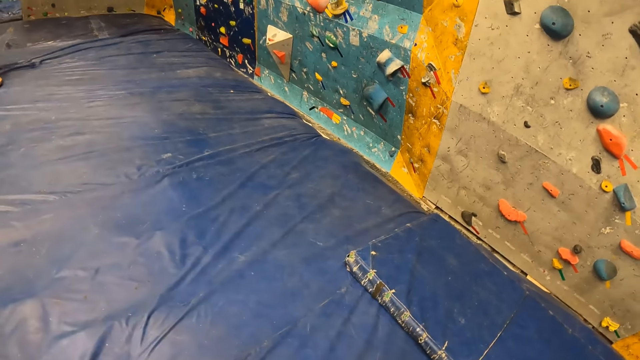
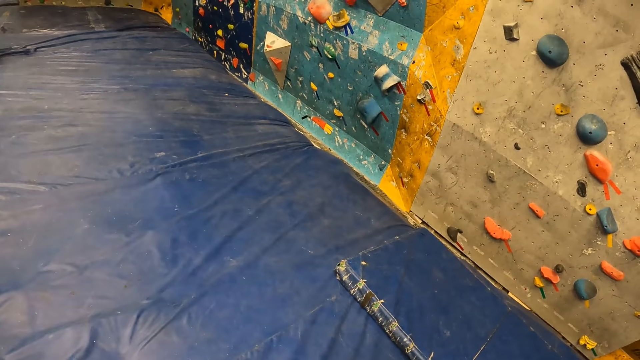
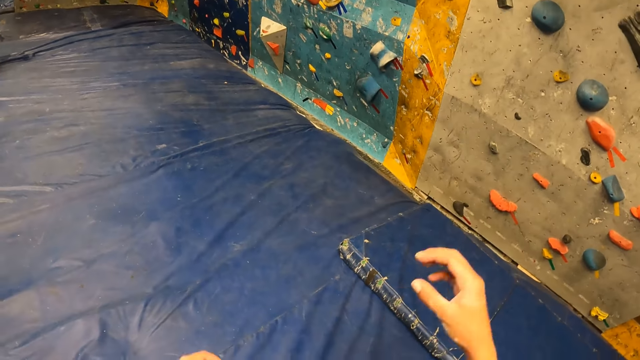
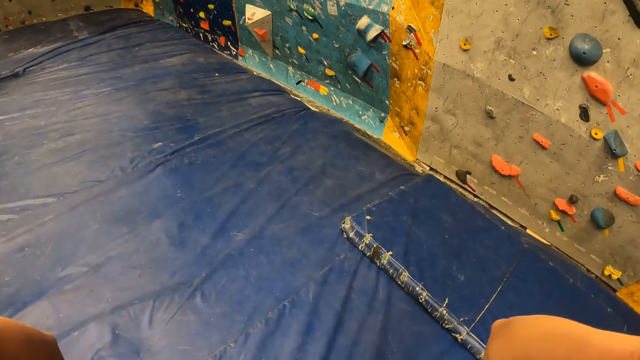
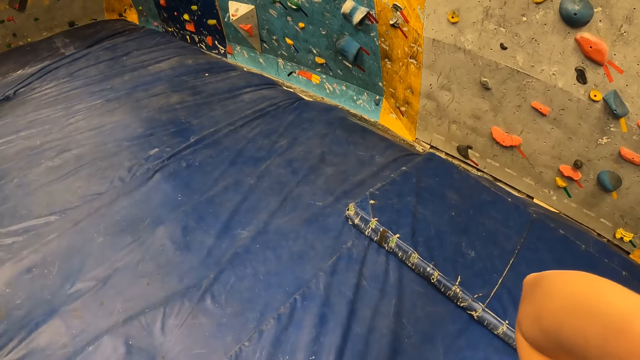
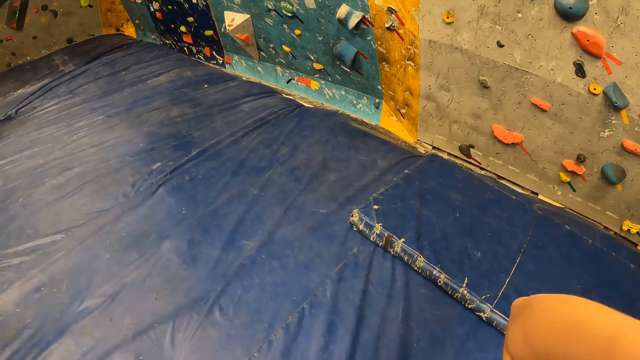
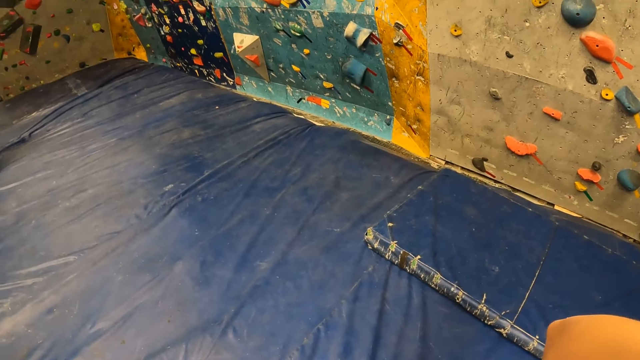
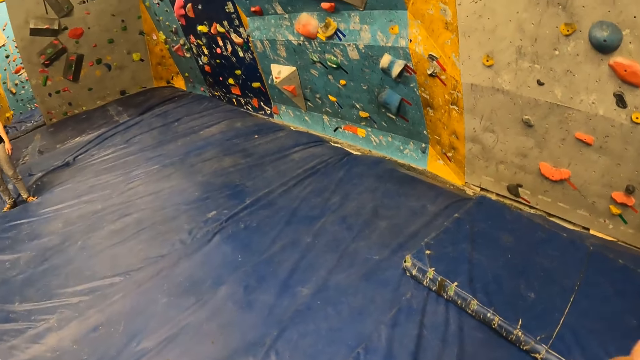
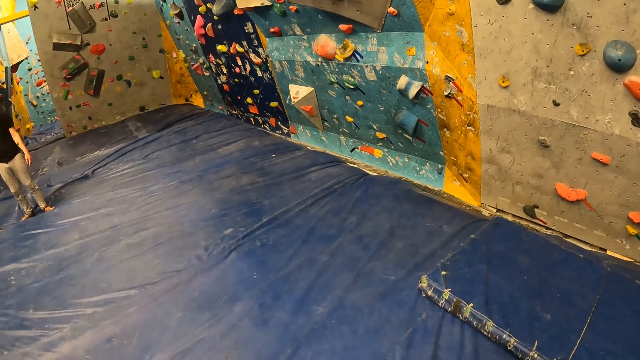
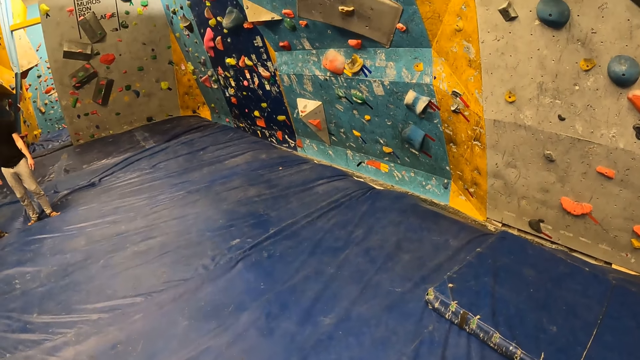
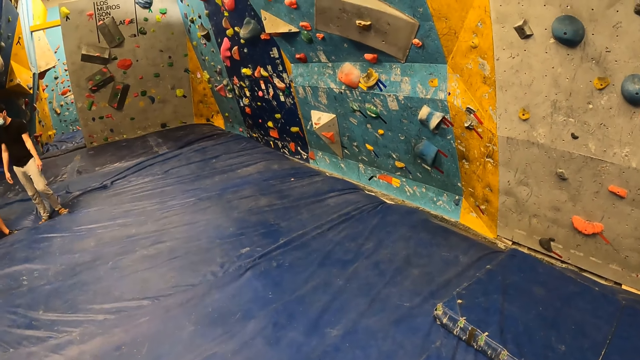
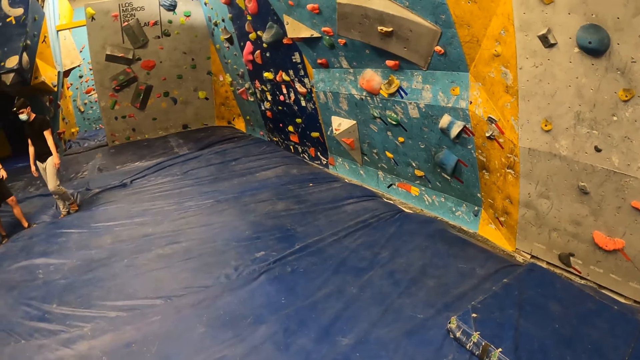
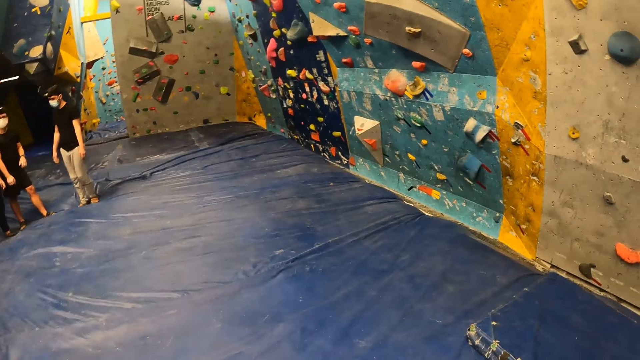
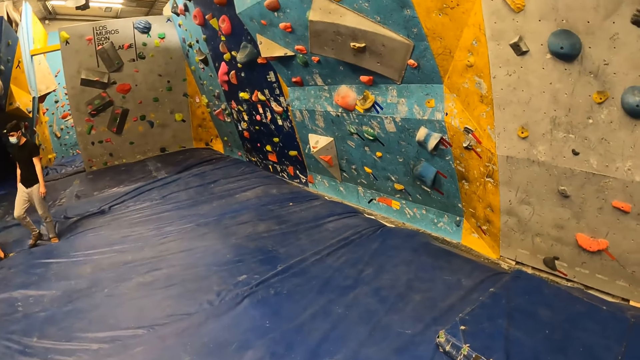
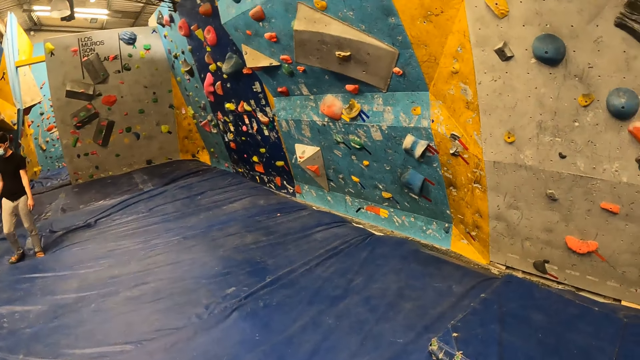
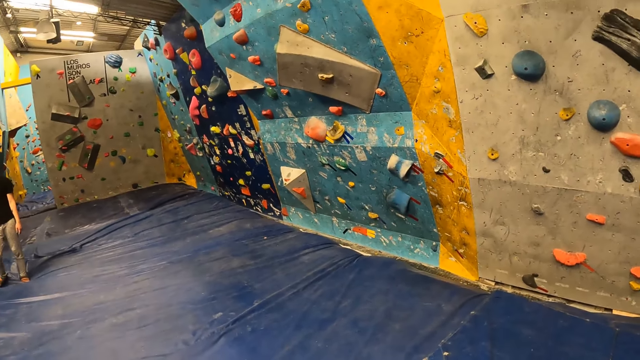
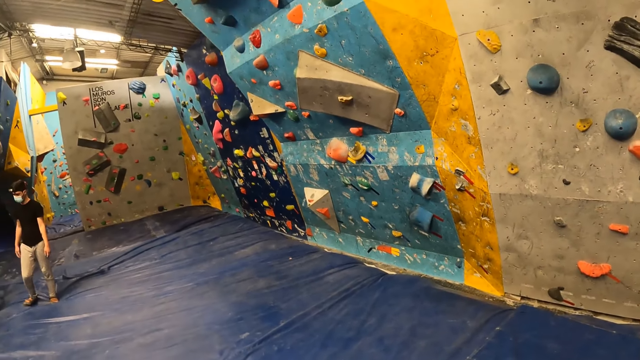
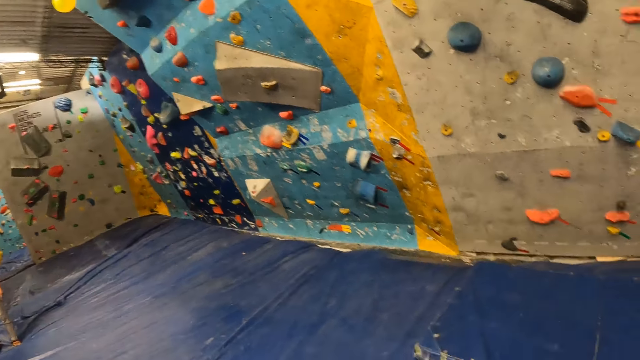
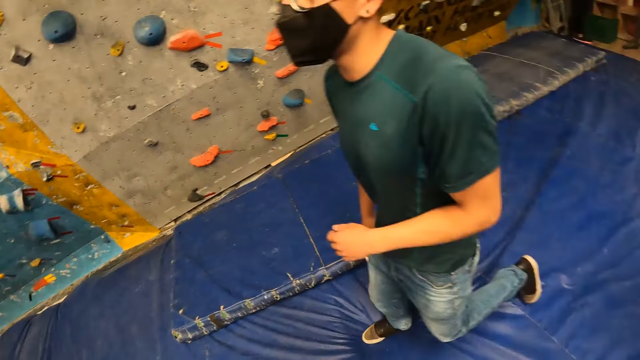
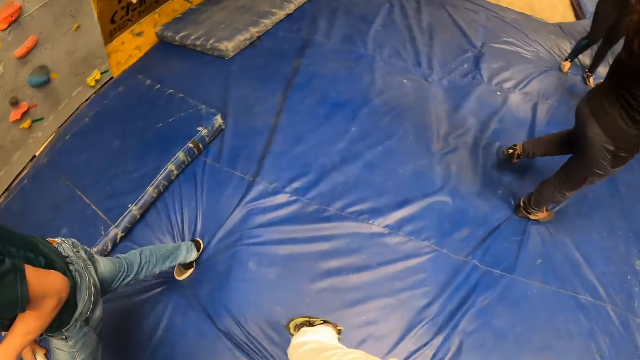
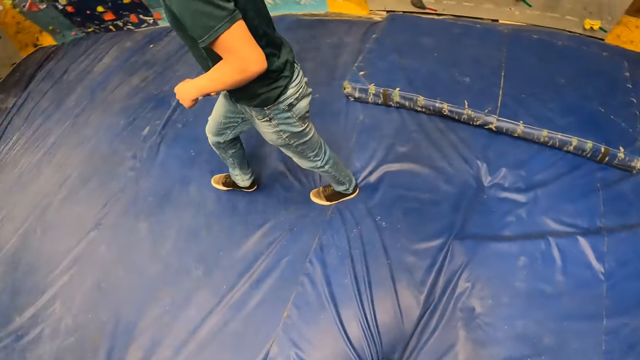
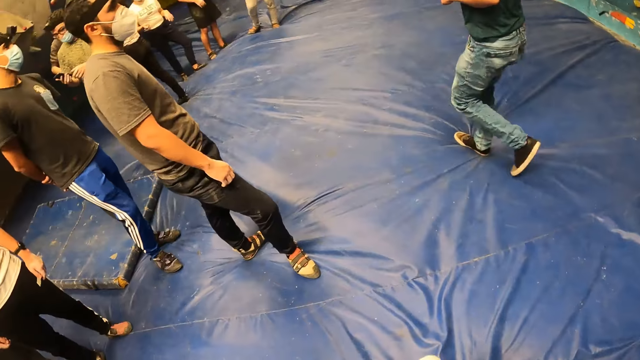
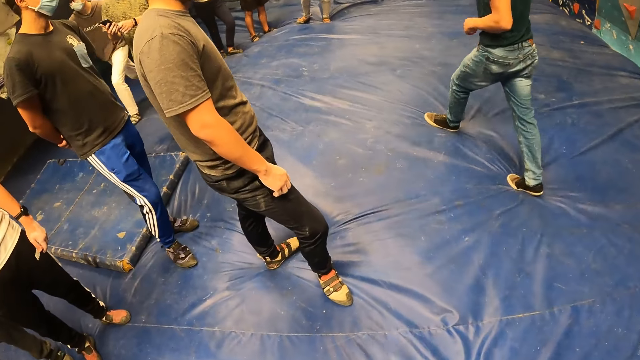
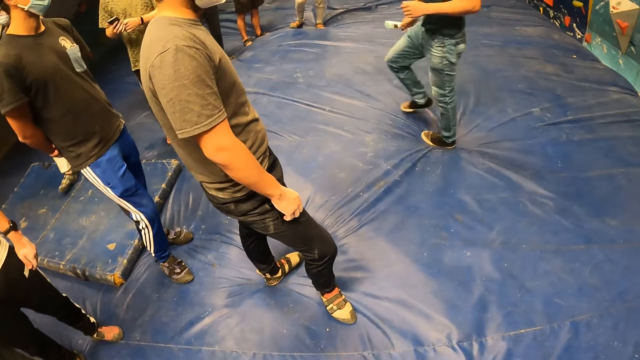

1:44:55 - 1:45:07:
The camera wearer adjusts the camera on her head with both hands. She looks around. A man walks past the camera wearer.

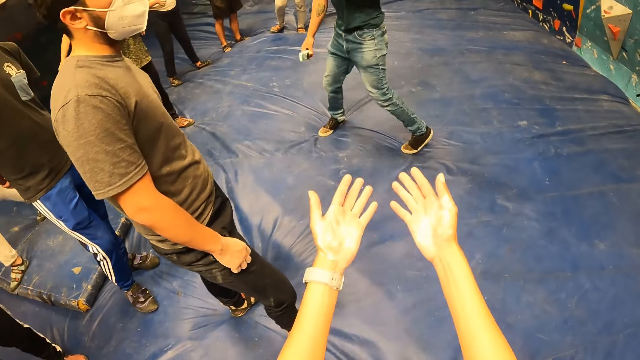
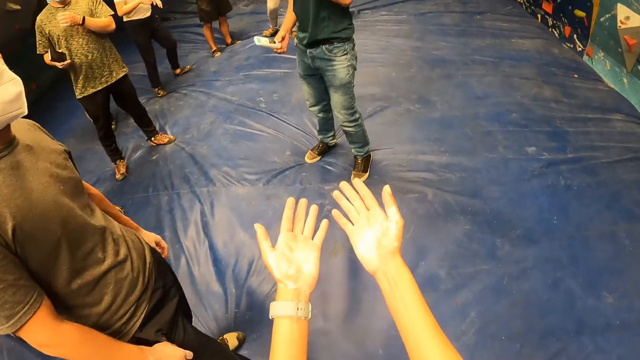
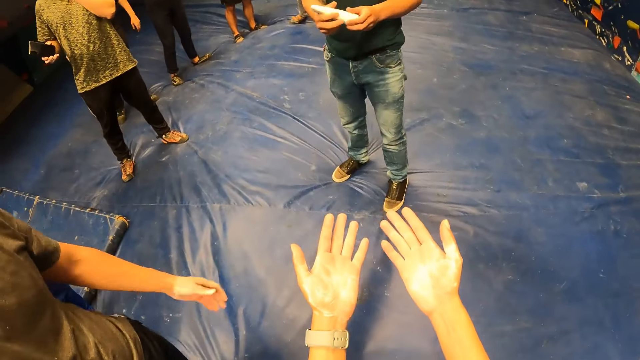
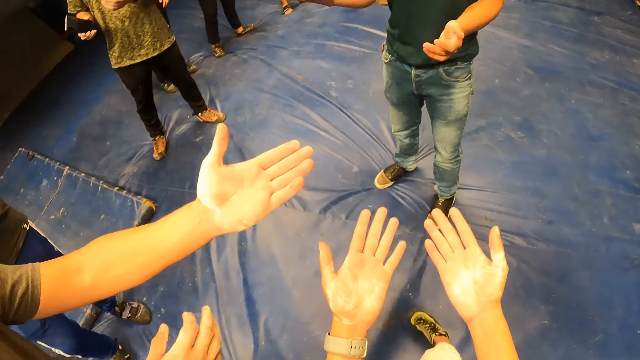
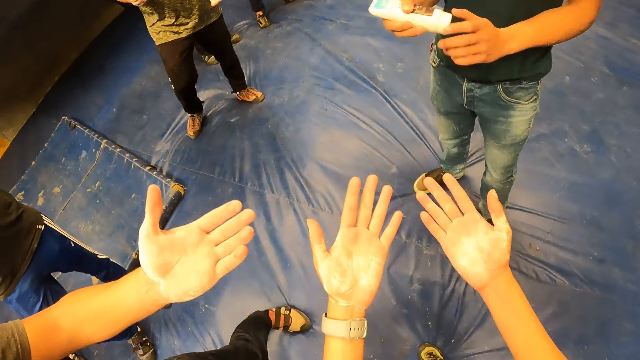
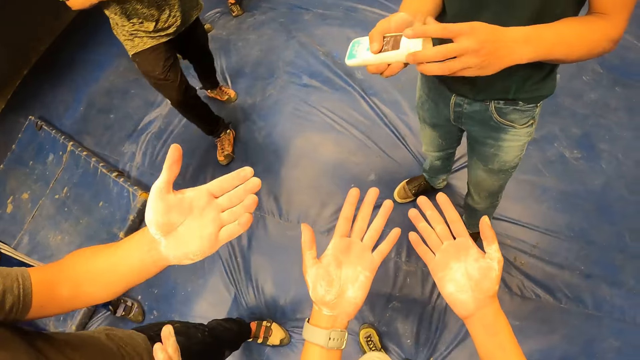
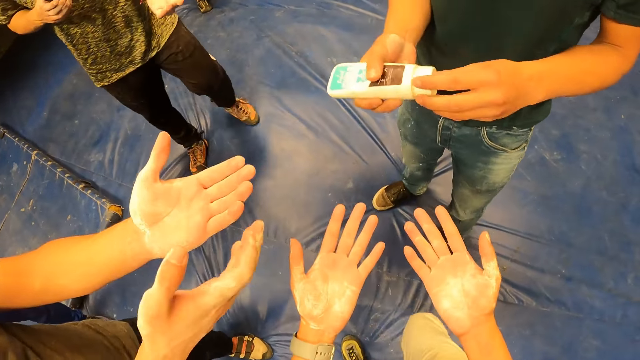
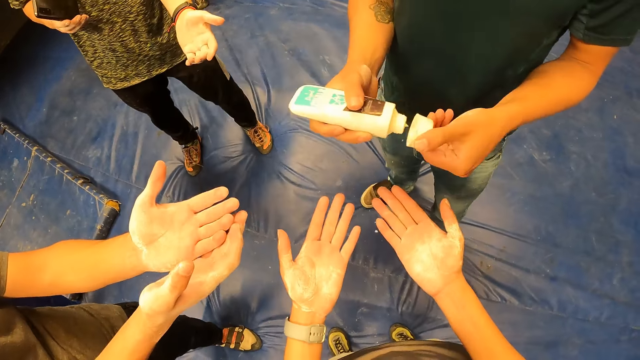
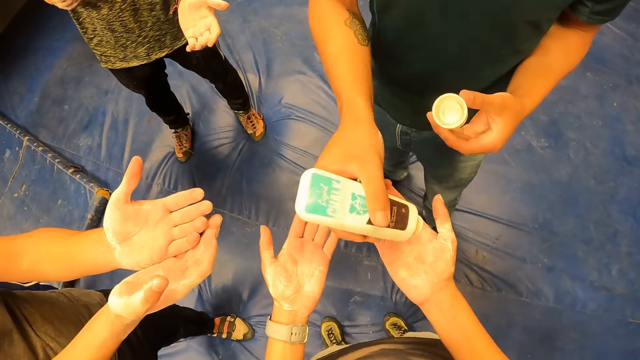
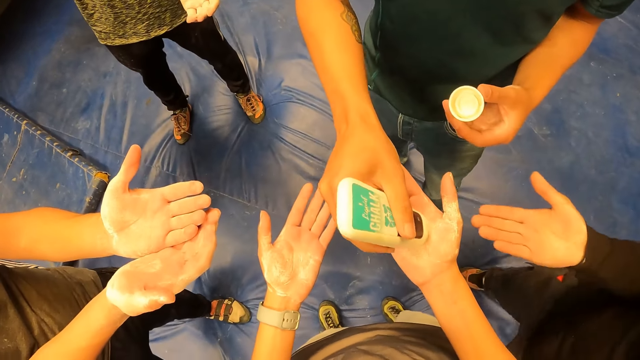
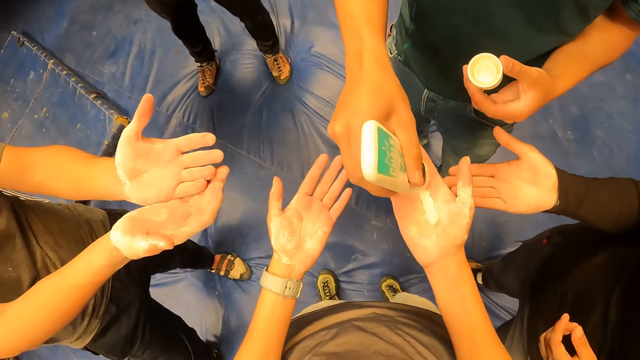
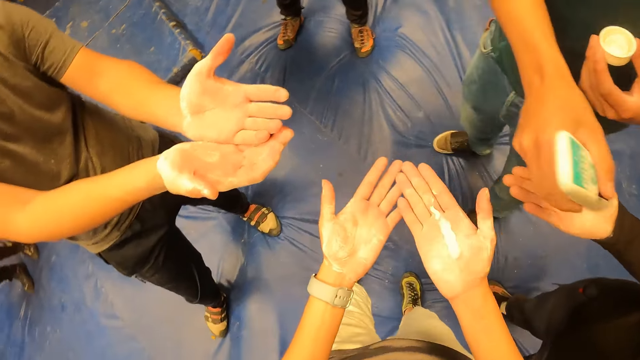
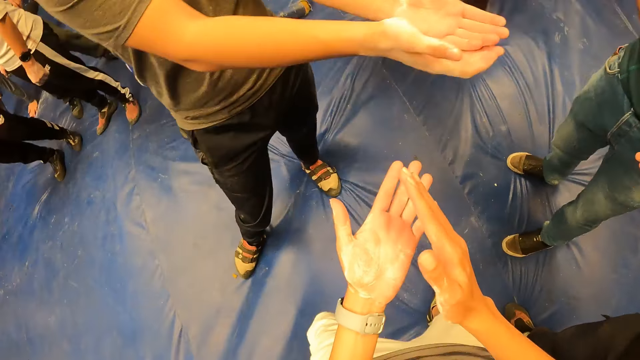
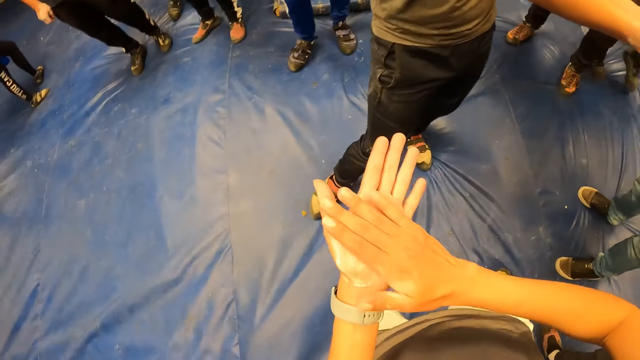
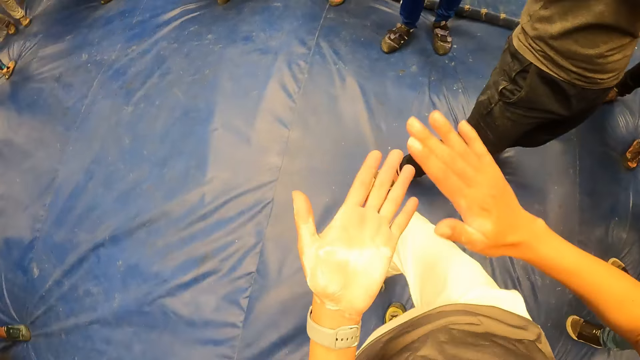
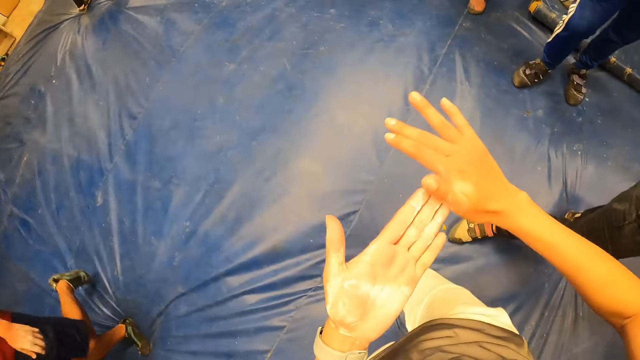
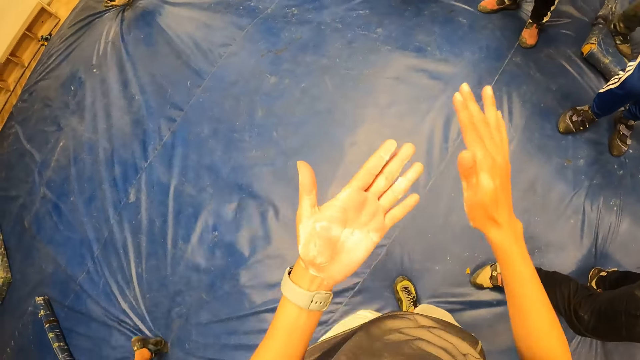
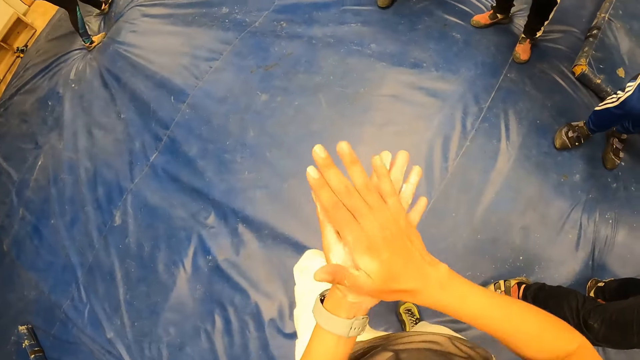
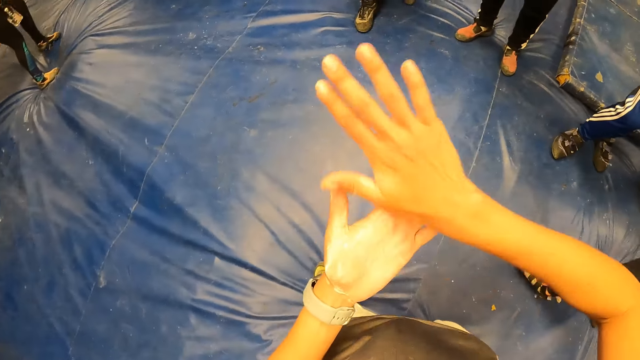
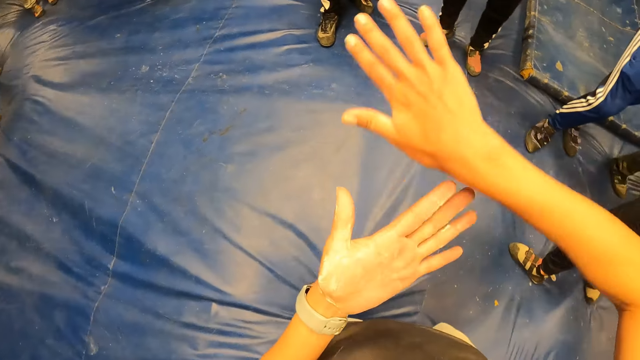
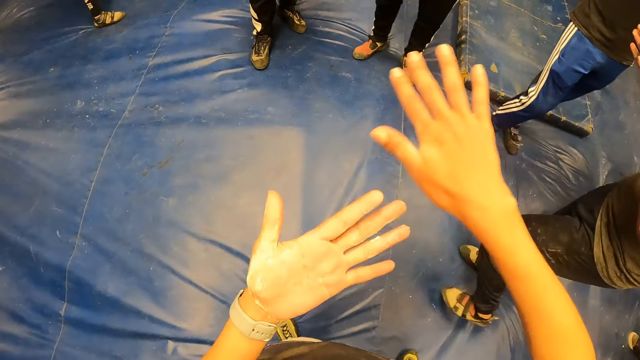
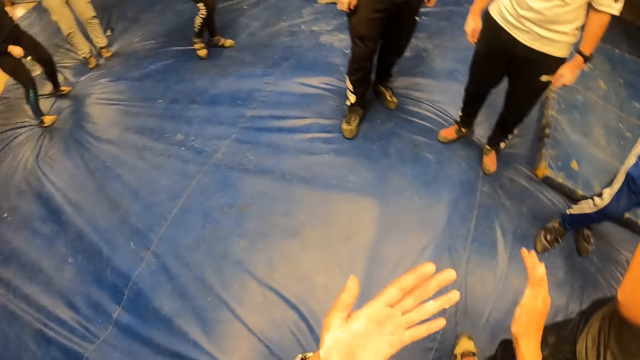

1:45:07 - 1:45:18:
The camera wearer stretches both hands forward. He walks towards the man. Another man stretches both hands forward. The first man puts some cream on a woman's right hand. The camera wearer rubs the cream in his right hand together with both hands.
